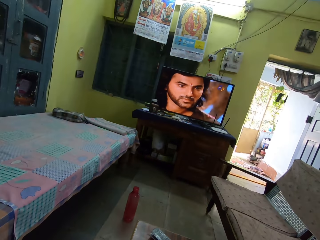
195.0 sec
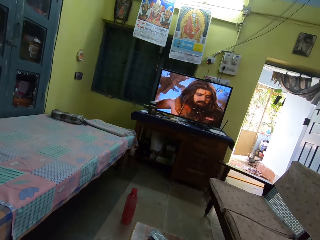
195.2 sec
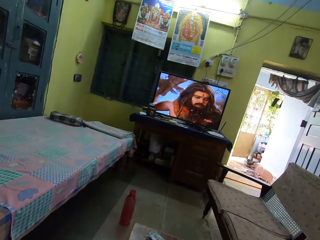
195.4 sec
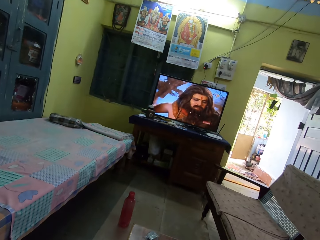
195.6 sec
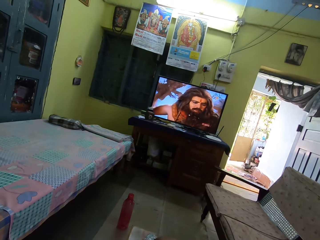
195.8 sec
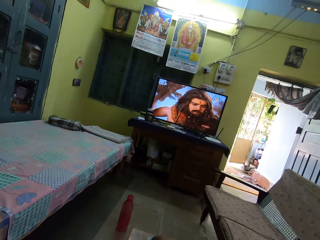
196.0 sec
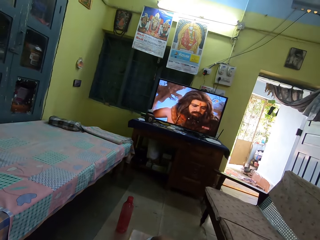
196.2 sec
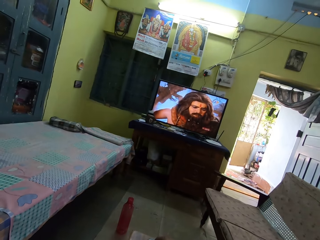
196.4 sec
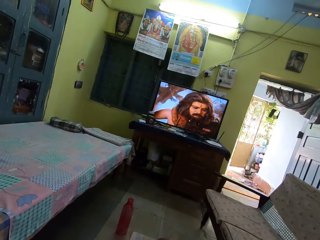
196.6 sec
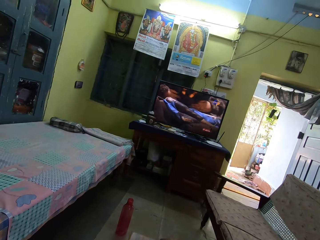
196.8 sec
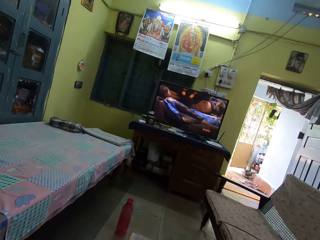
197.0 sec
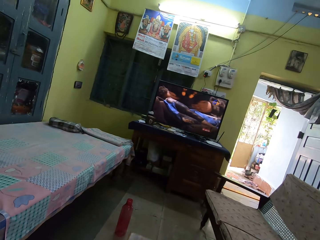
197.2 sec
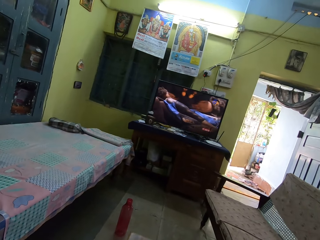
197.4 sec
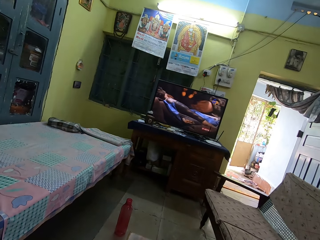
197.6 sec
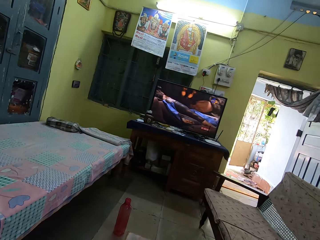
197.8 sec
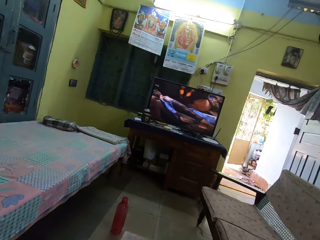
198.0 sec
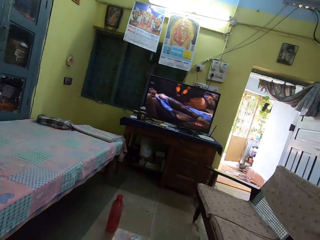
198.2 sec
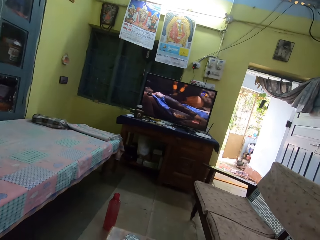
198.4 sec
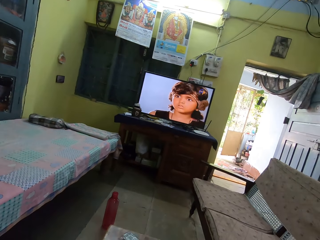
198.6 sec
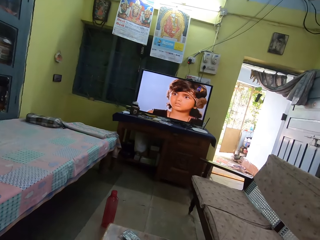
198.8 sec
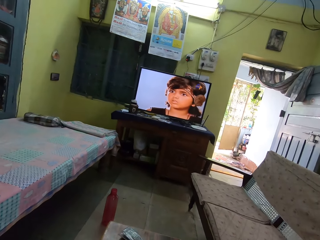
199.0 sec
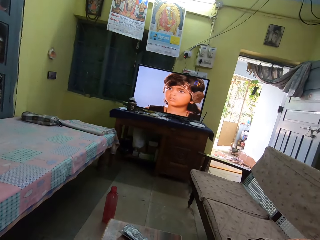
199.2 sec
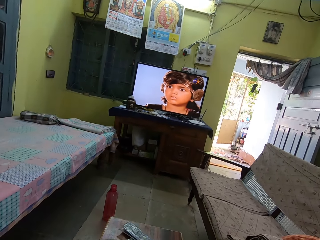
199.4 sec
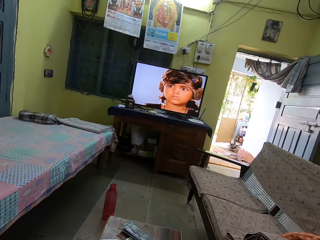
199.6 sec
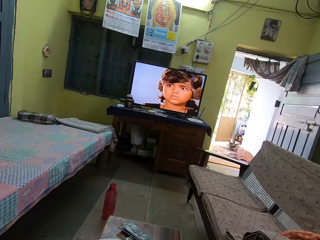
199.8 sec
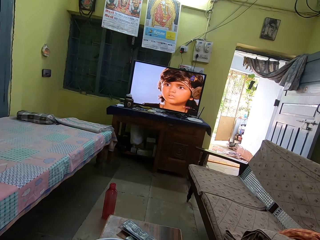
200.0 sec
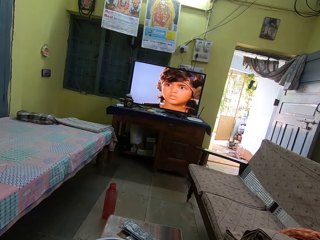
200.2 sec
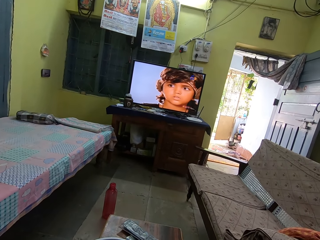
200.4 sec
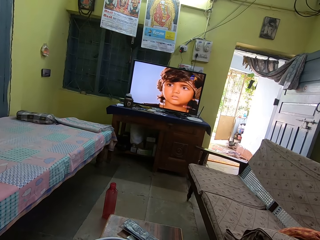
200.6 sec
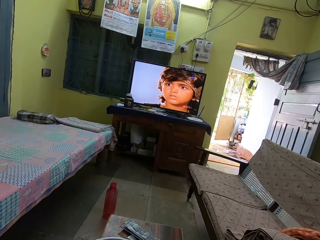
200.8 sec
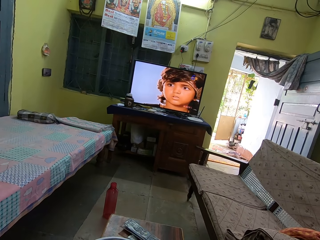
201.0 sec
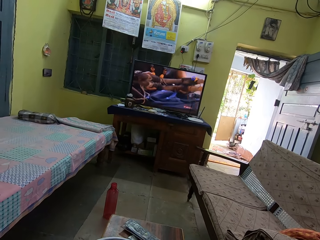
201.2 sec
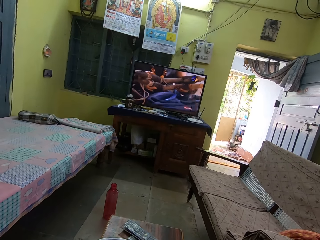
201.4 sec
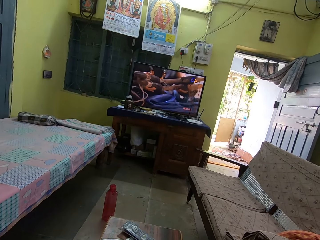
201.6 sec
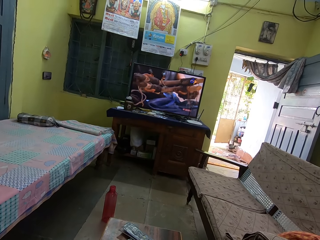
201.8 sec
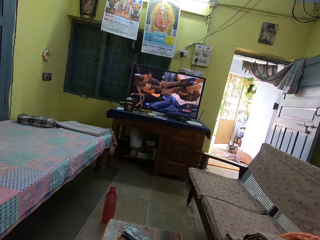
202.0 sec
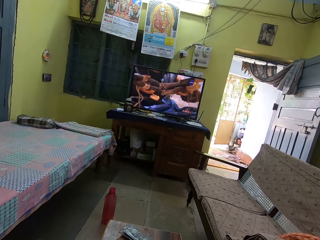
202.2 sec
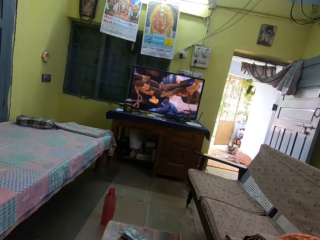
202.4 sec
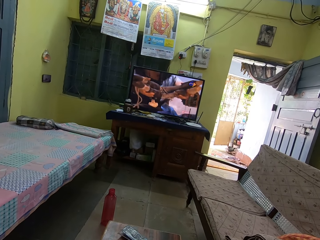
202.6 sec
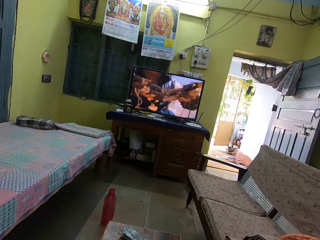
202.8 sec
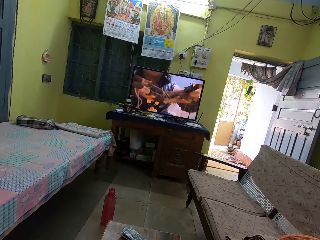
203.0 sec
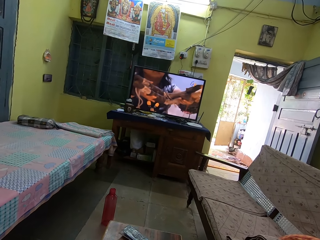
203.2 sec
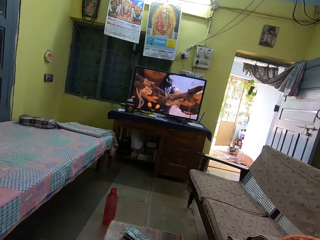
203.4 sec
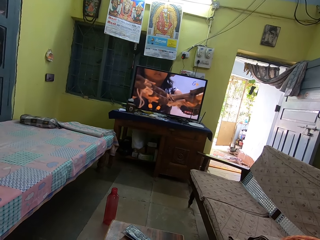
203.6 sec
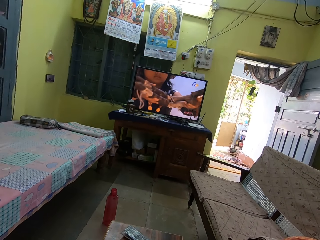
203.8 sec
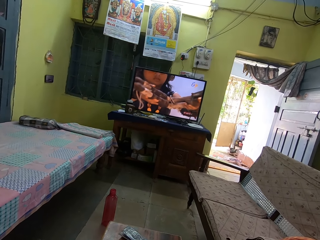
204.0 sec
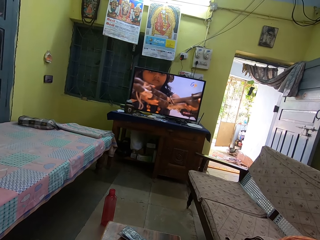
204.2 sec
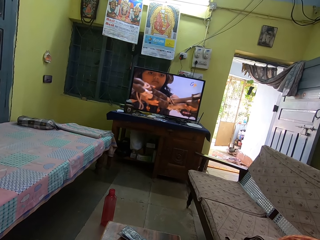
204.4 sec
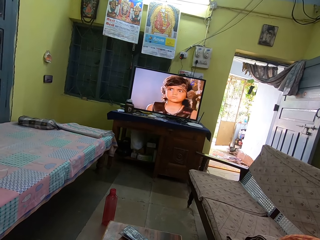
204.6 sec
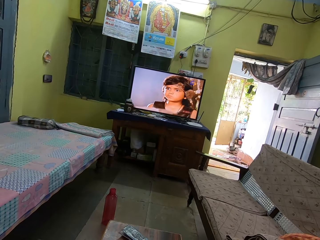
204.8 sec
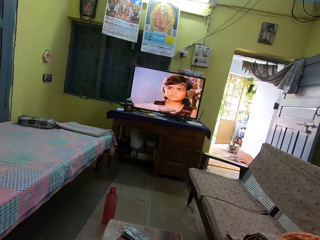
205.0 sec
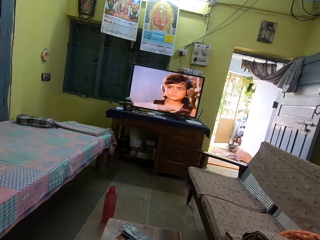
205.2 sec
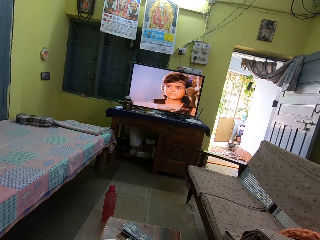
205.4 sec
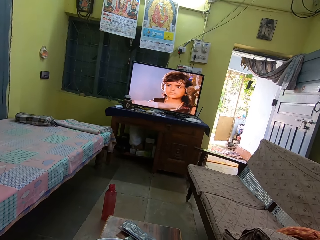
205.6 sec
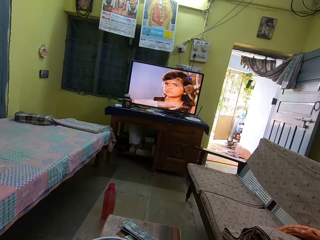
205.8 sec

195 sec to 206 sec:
The camera wearer watches television.

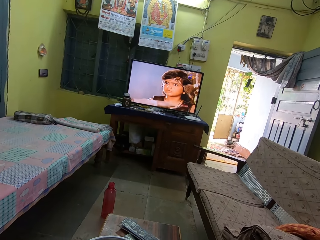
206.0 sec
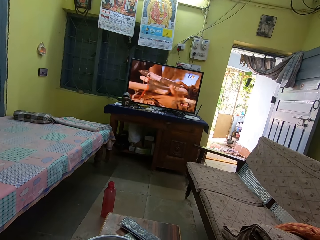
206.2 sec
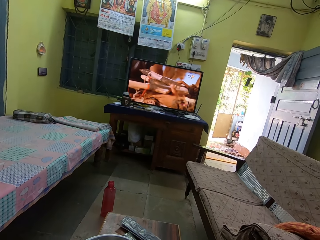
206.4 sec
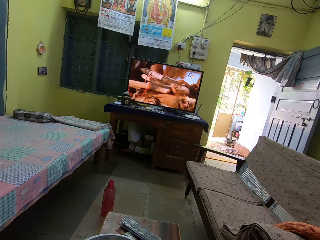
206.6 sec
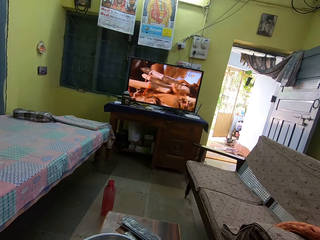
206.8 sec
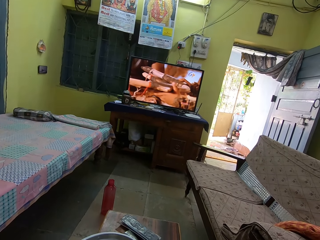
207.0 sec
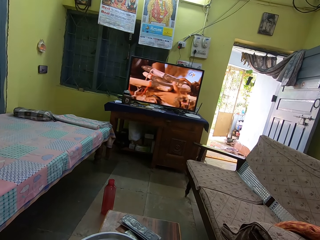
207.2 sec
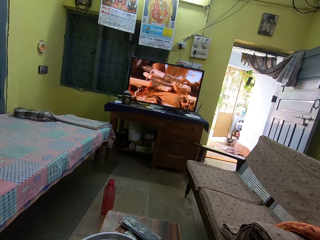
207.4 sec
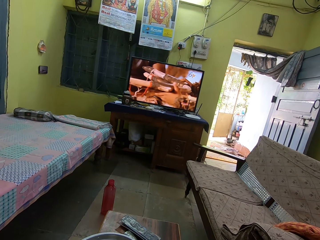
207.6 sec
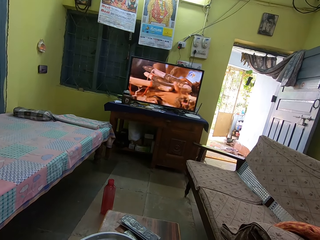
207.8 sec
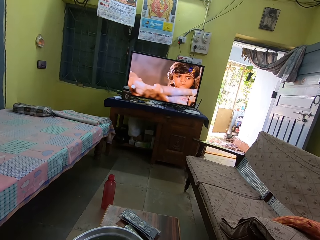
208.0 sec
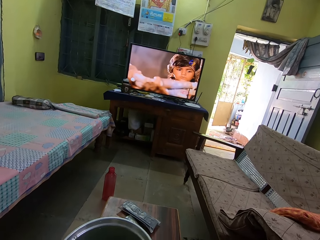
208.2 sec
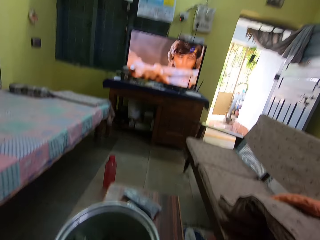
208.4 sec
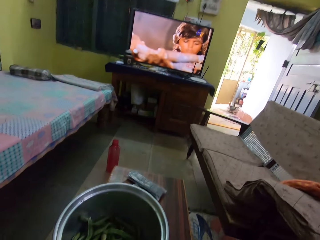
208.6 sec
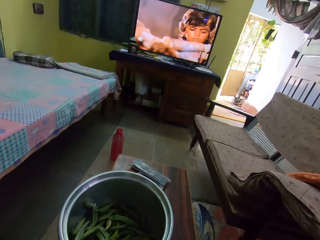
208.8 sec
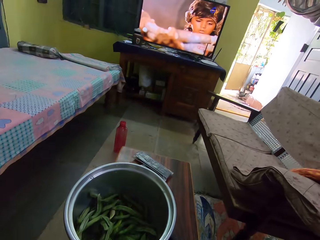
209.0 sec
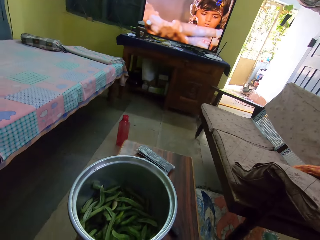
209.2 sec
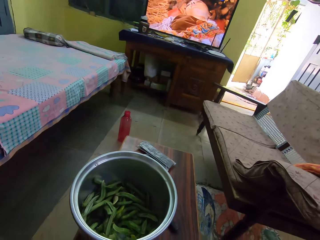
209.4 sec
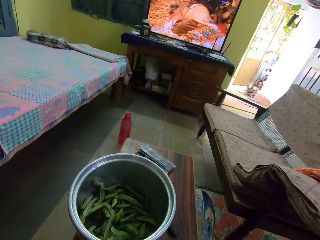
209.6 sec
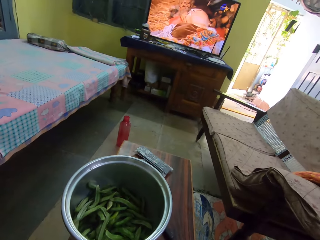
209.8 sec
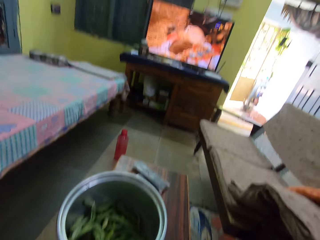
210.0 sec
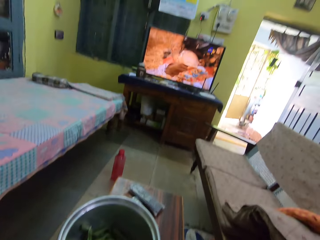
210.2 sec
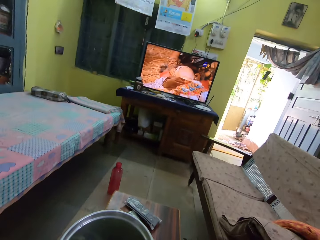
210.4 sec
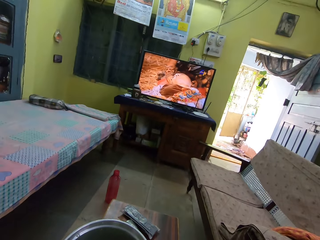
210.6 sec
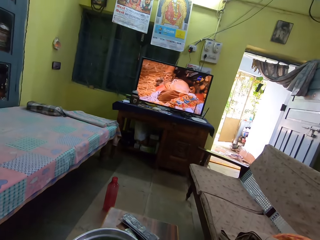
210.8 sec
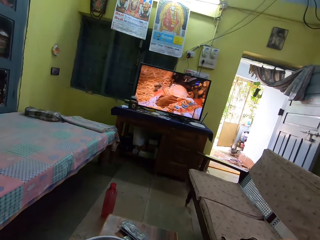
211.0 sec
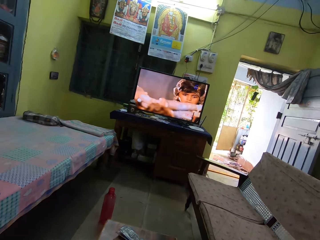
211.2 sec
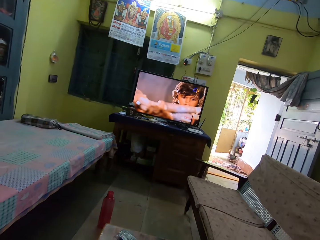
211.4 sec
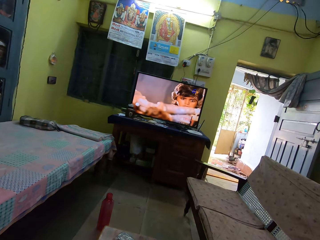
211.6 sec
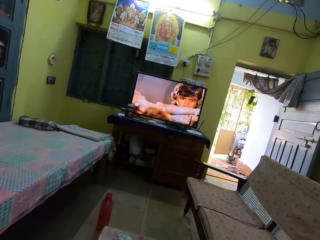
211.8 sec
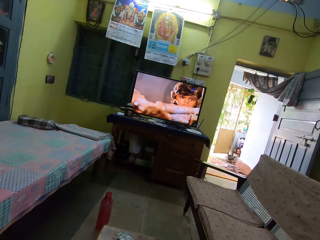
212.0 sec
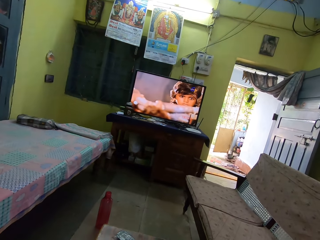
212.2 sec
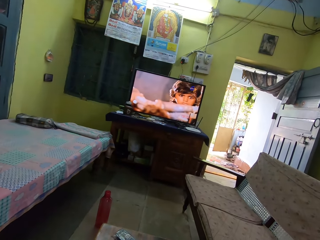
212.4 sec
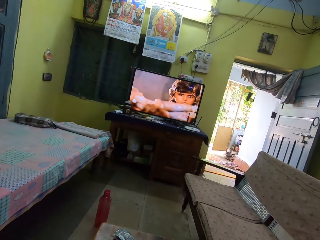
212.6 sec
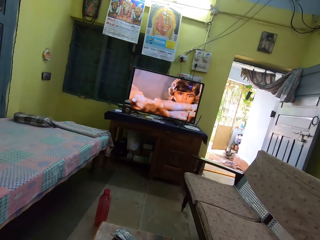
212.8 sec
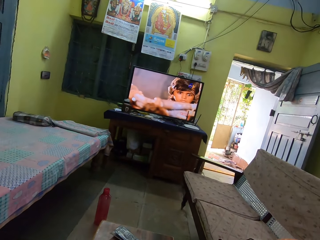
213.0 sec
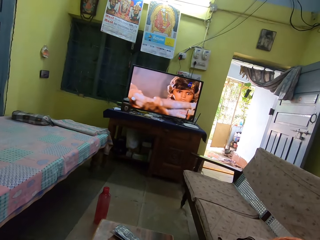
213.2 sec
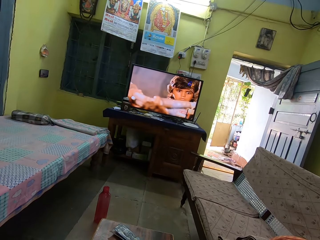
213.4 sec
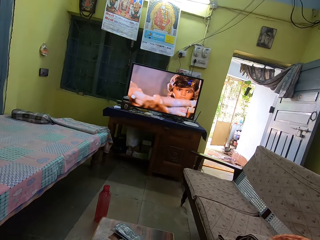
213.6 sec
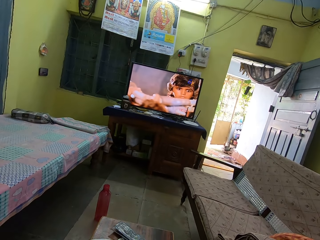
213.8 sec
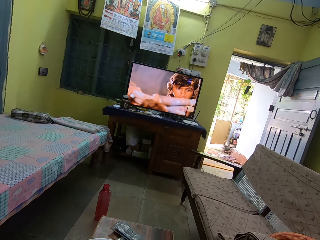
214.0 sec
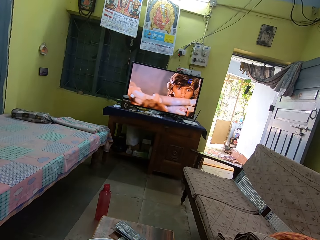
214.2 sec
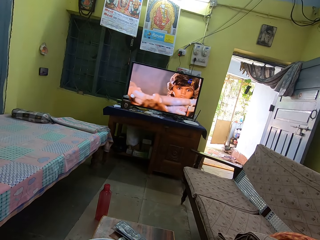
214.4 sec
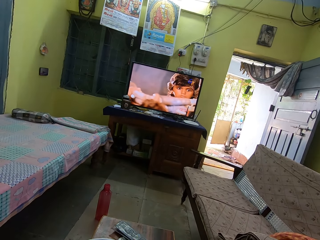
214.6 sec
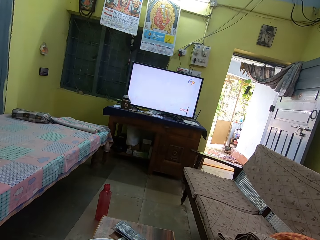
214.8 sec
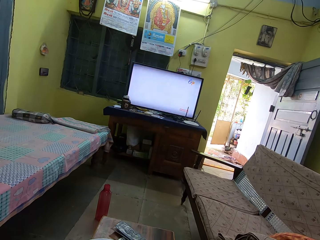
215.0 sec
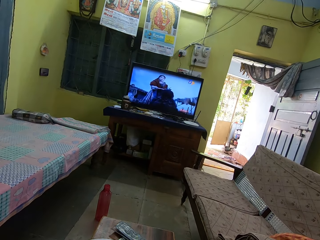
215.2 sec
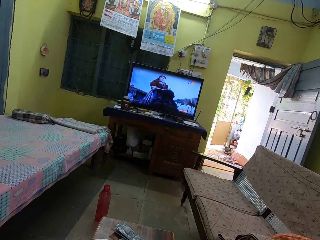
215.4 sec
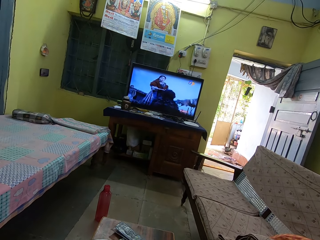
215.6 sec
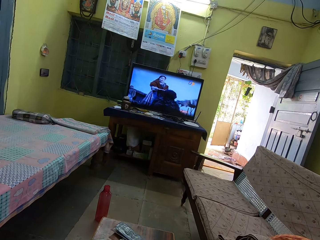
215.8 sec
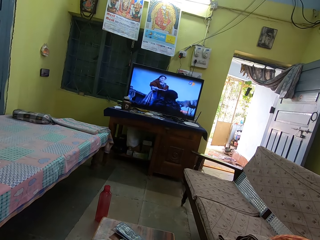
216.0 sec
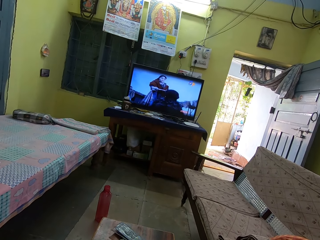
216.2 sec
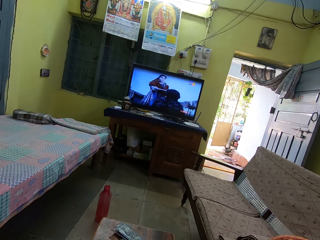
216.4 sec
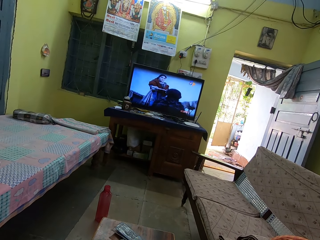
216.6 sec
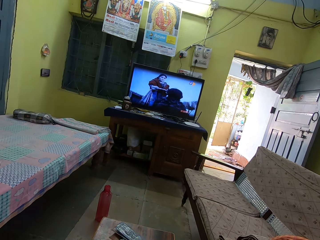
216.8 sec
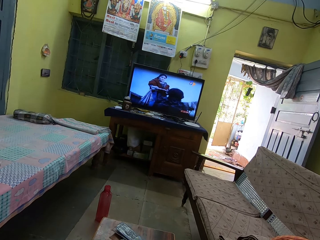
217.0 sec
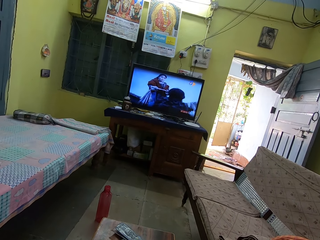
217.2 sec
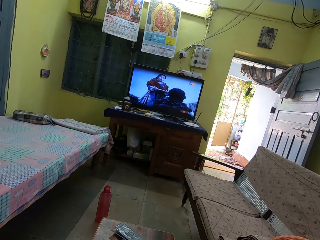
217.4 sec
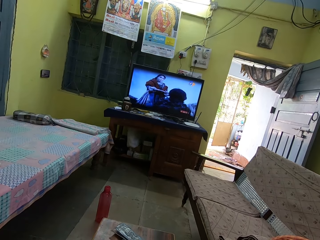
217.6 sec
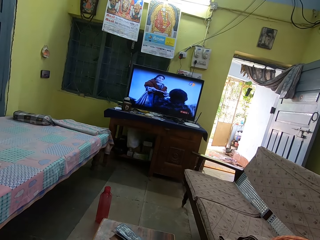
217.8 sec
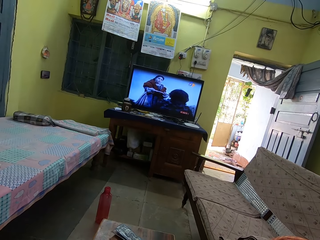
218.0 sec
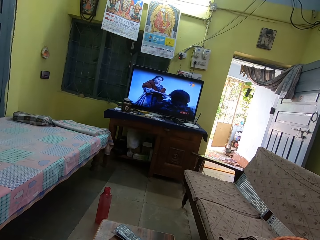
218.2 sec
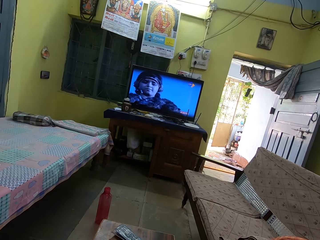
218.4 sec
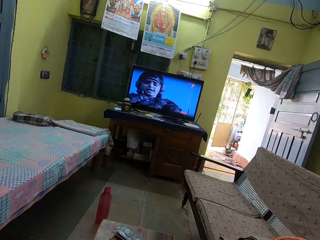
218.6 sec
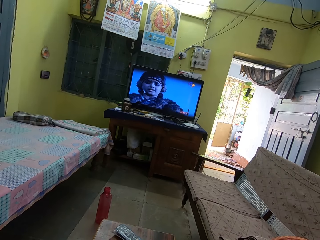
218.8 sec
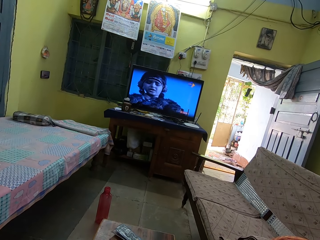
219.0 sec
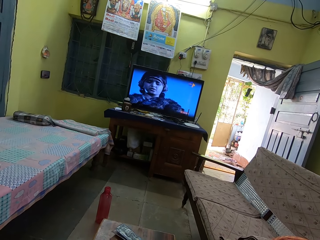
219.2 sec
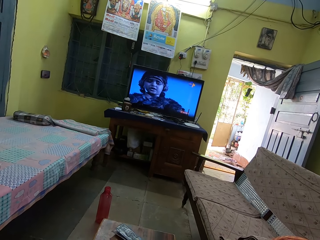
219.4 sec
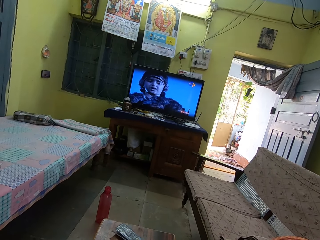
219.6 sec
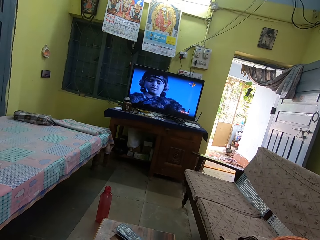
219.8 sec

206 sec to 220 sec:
The camera wearer looks around. They watch television.
